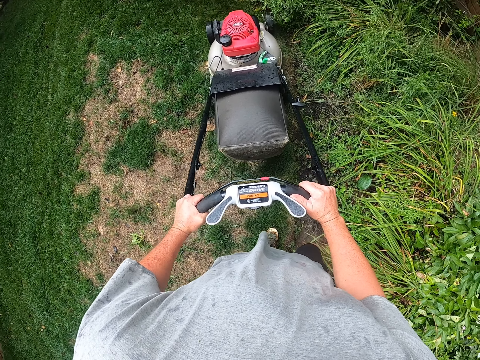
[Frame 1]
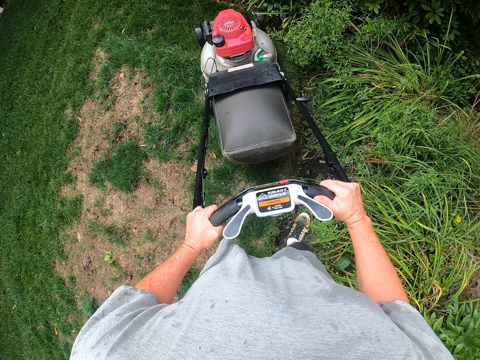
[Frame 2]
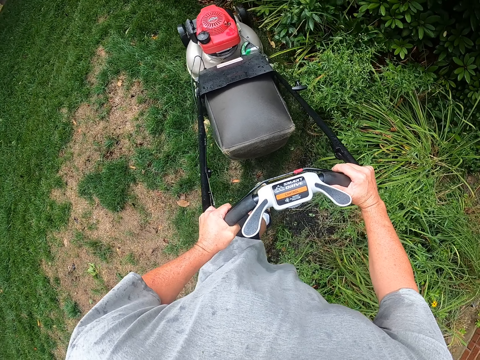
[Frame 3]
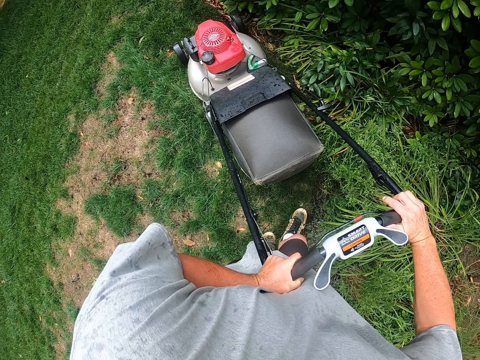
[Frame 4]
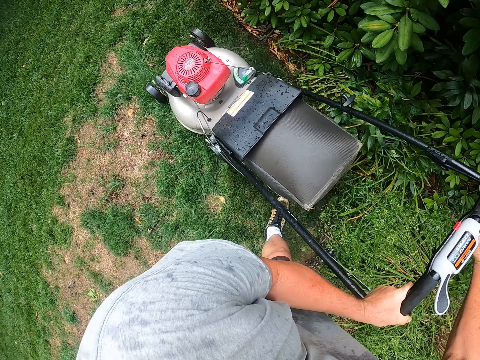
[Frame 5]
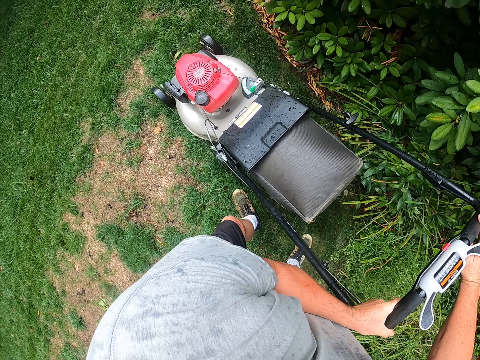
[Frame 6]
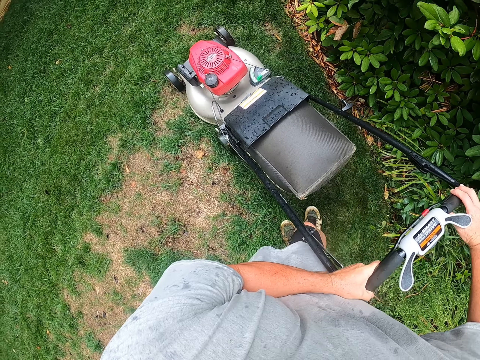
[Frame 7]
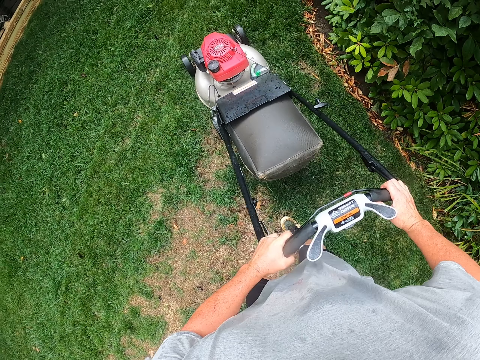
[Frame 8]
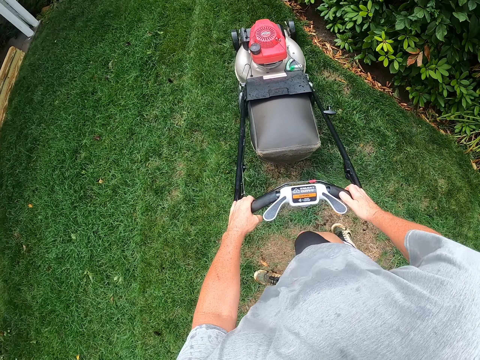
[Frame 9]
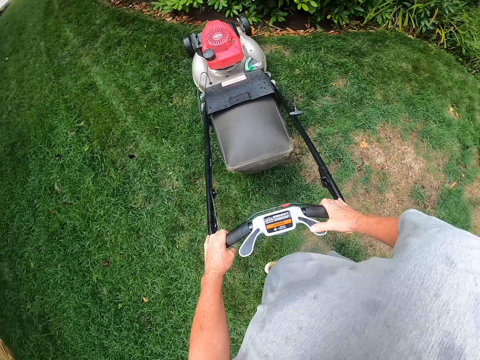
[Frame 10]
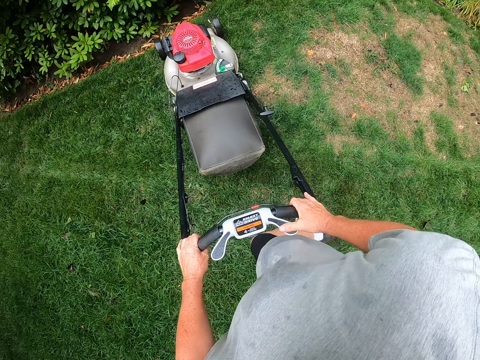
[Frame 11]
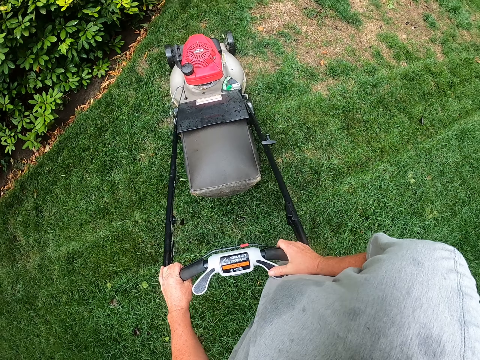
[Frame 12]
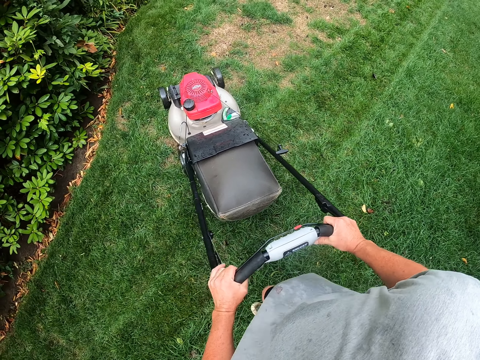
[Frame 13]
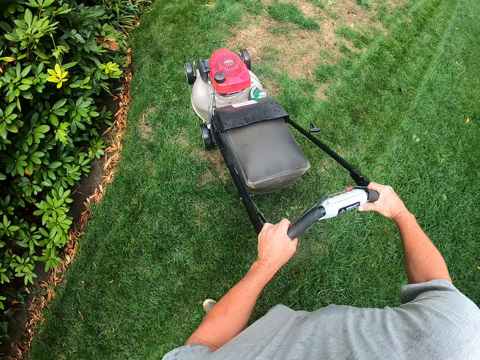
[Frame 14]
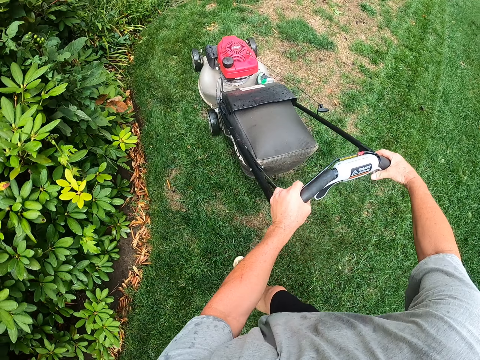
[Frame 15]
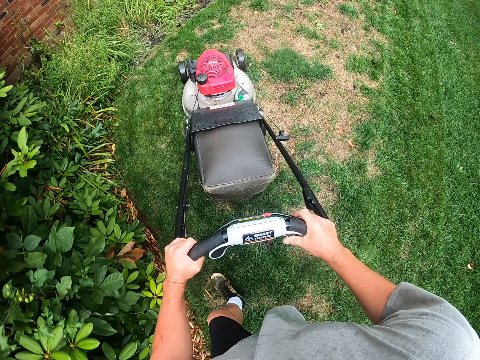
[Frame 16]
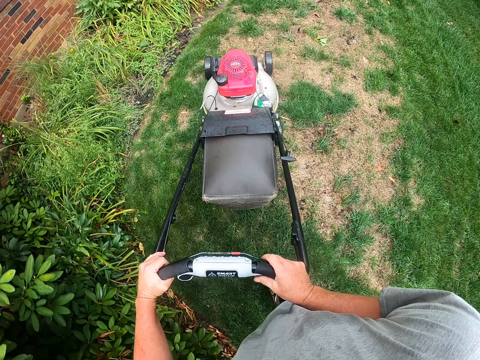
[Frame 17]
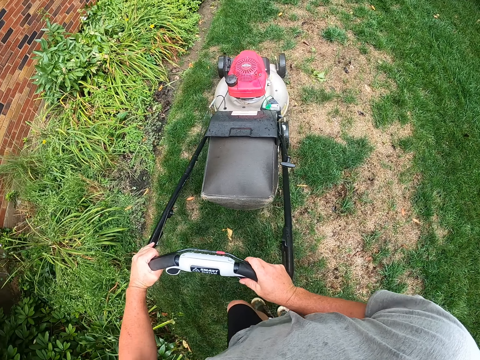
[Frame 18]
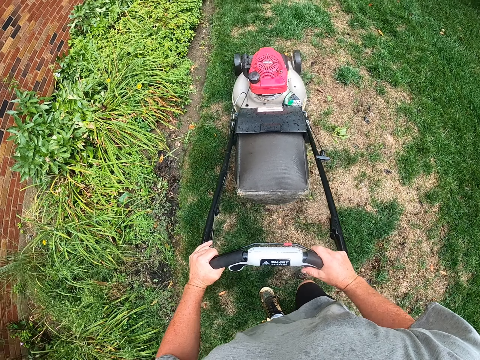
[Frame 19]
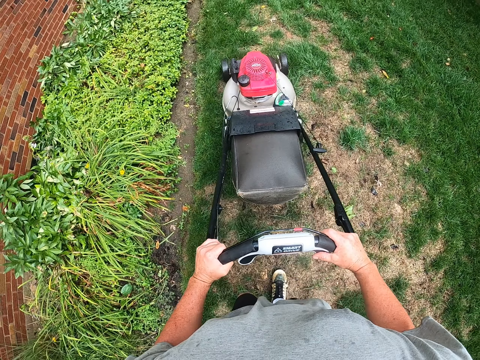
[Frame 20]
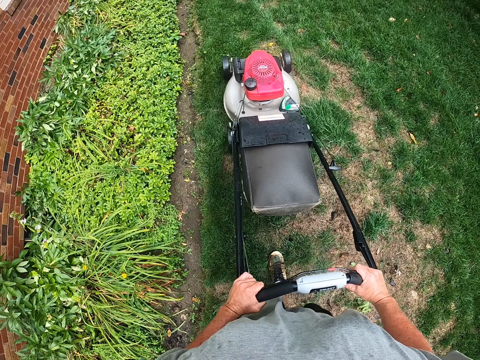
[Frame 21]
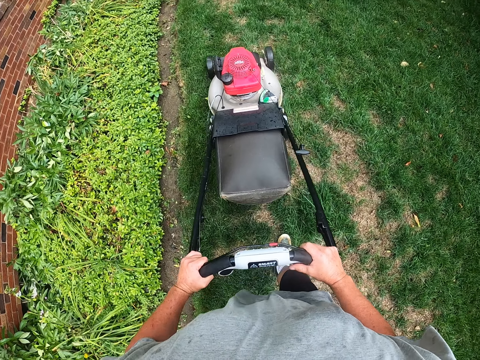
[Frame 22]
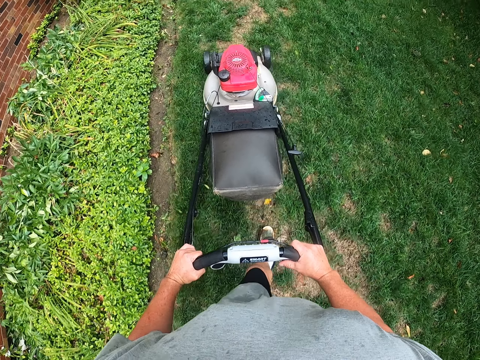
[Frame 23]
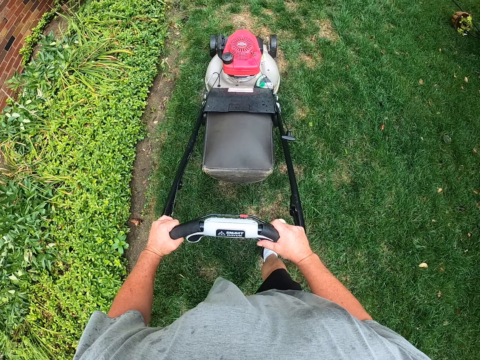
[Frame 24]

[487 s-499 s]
The camera wearer turns the lawn mower. They adjust the lawn mower on the ground. They cut the grass with the lawn mower.

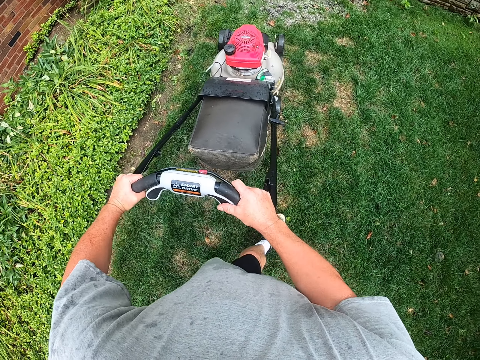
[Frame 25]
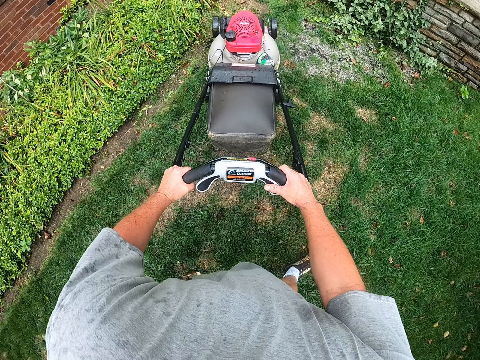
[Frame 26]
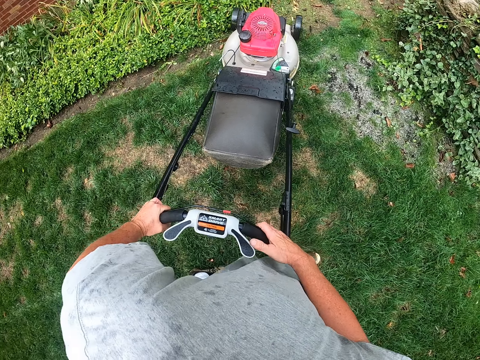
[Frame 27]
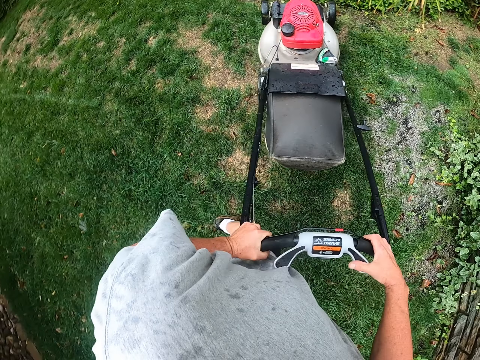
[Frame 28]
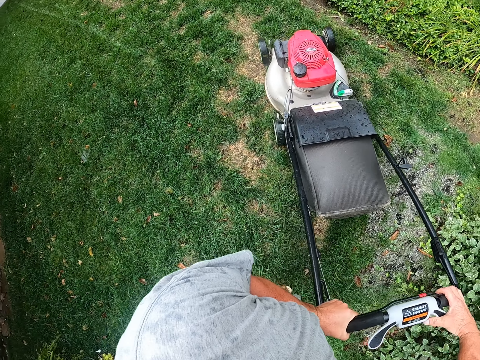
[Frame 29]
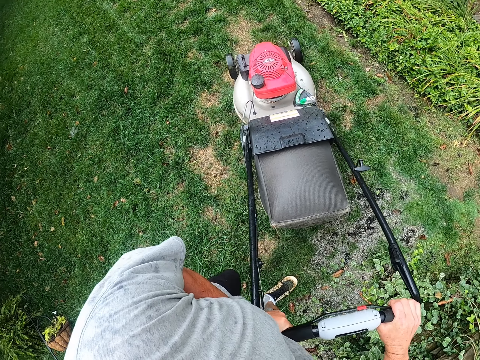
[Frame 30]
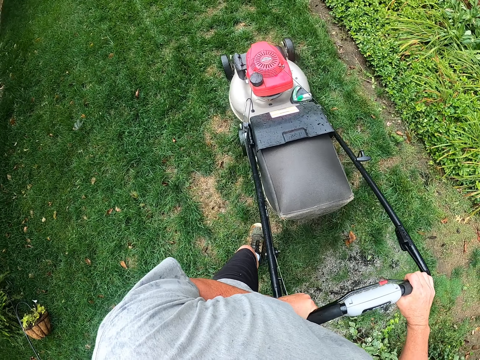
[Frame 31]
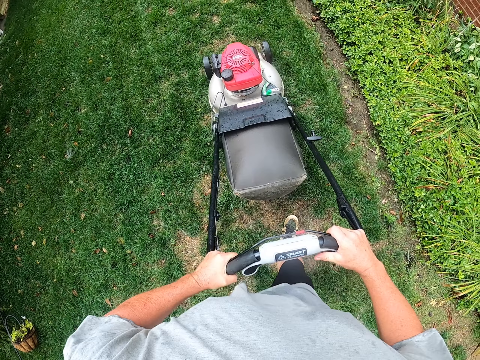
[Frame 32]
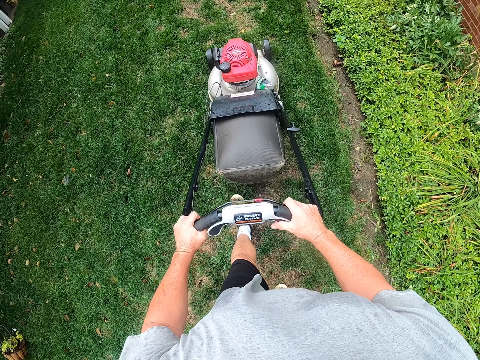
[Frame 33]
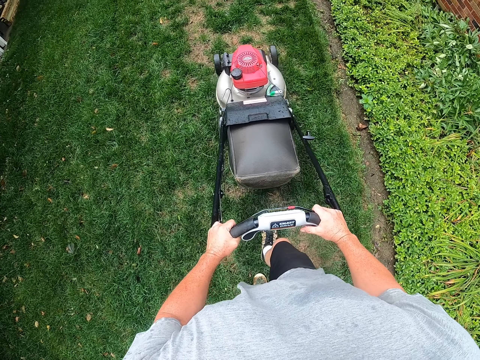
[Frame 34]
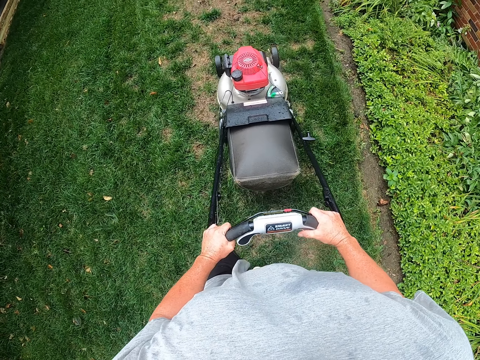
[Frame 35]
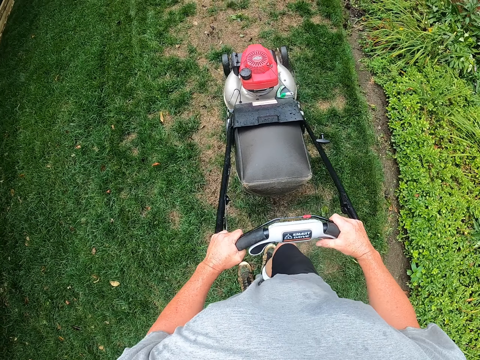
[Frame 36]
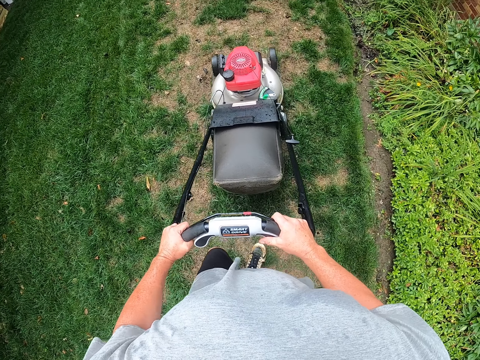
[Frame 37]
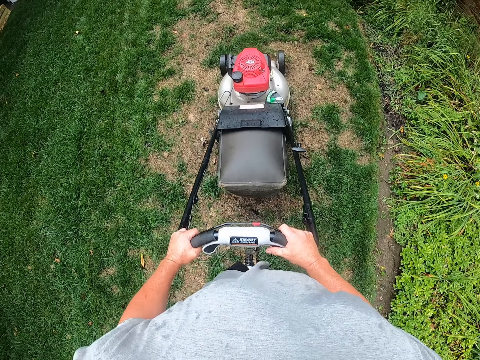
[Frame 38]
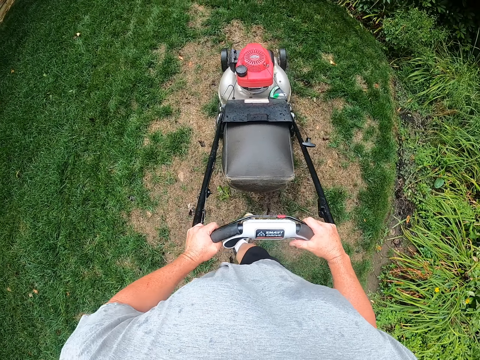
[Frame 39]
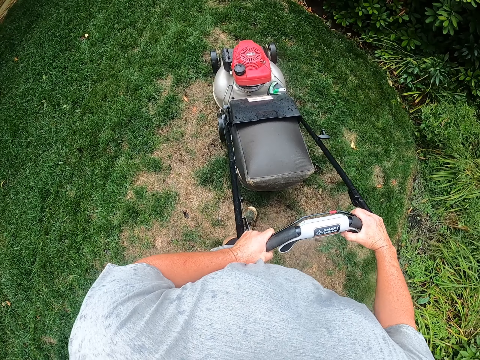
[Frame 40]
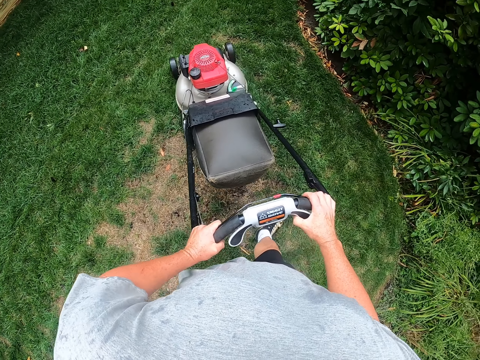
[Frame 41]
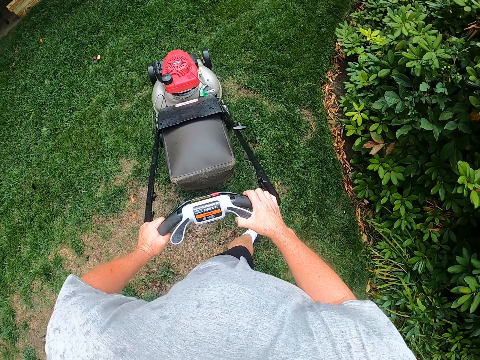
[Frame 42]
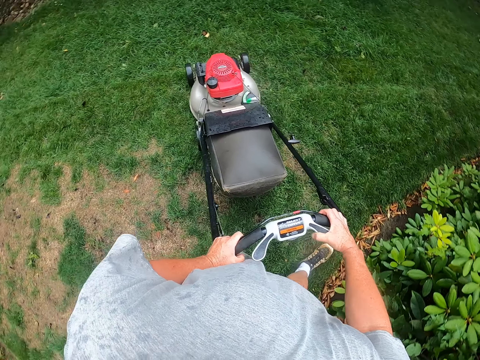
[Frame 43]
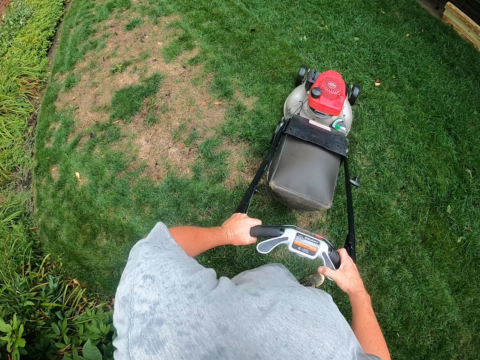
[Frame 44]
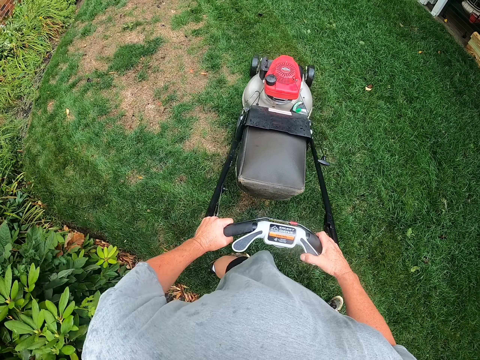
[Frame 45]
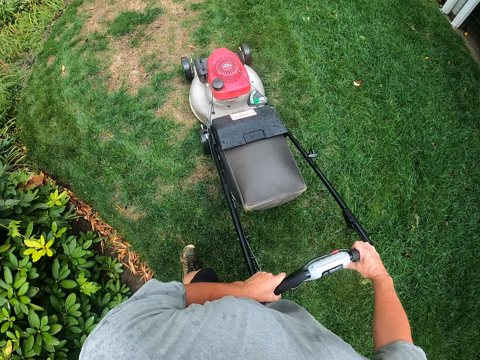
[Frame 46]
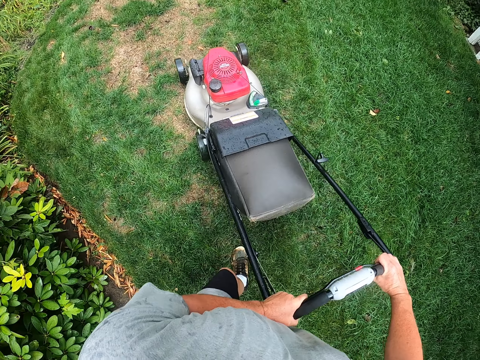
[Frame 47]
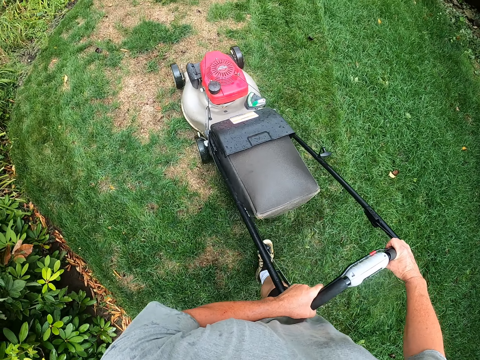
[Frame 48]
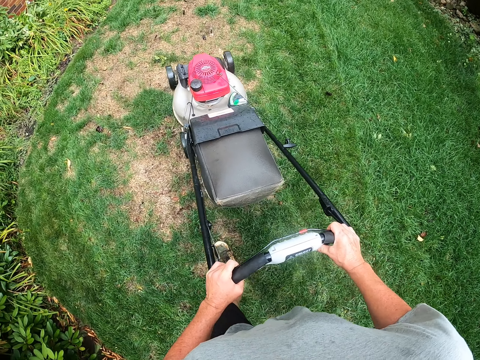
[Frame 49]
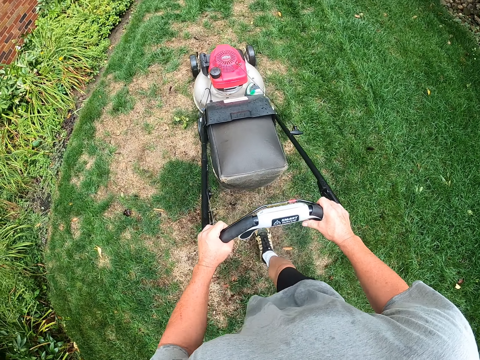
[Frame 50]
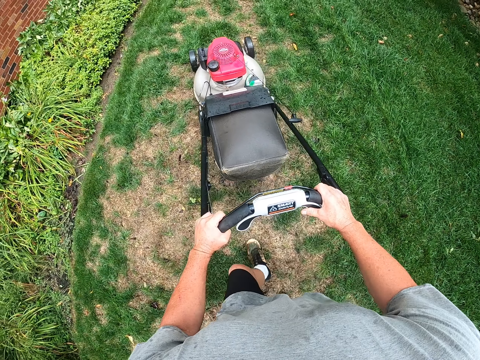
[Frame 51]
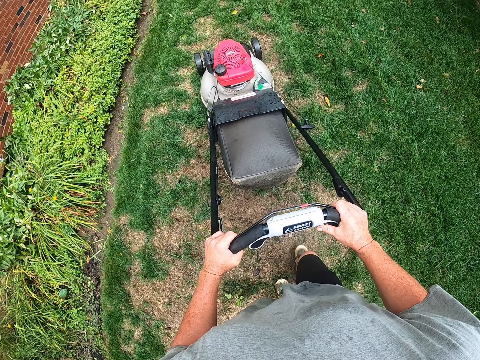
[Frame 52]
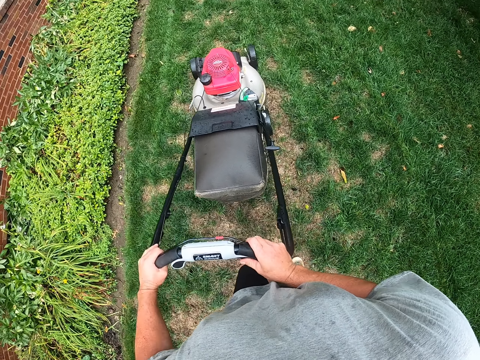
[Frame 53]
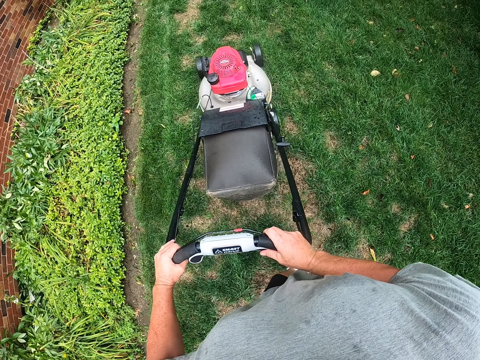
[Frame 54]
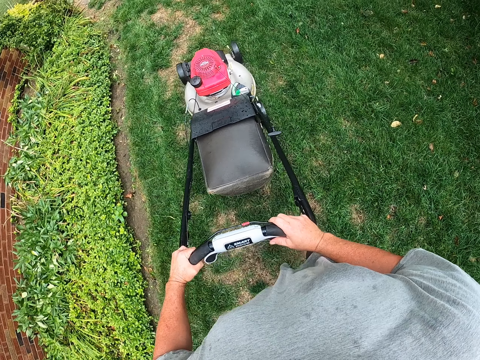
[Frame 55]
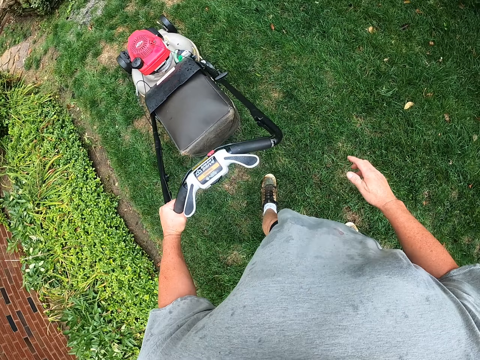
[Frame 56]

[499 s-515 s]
The camera wearer turns the lawn mower. They adjust the lawn mower on the ground. They cut the grass with the lawn mower. They turn the lawn mower. They adjust the lawn mower on the ground. They cut the grass with the lawn mower.
